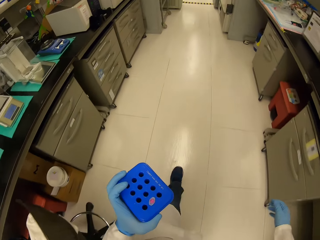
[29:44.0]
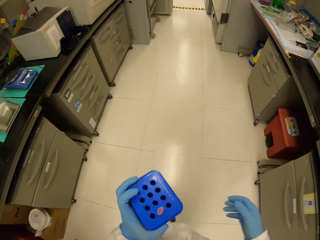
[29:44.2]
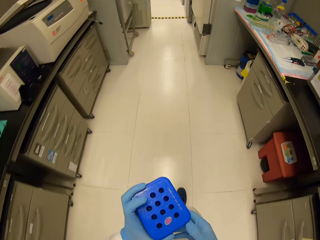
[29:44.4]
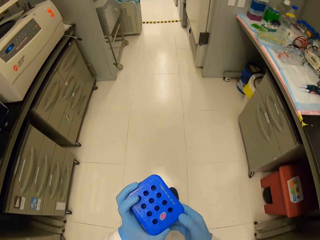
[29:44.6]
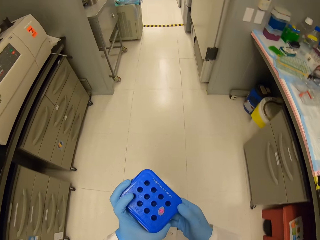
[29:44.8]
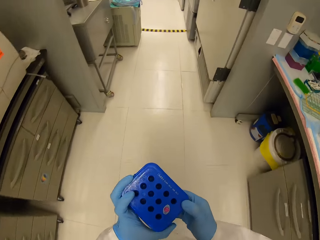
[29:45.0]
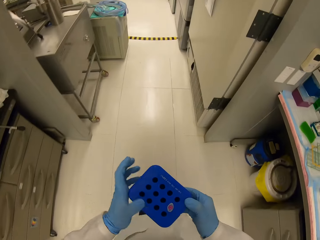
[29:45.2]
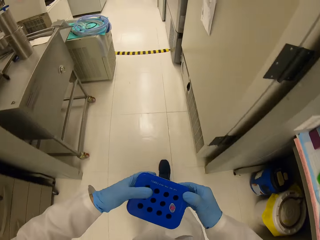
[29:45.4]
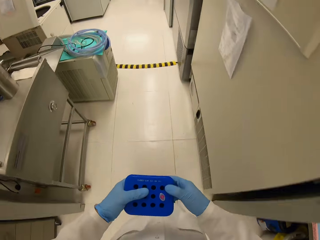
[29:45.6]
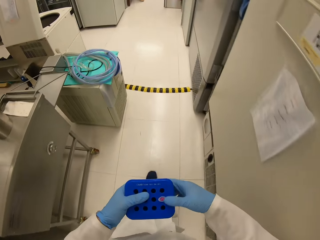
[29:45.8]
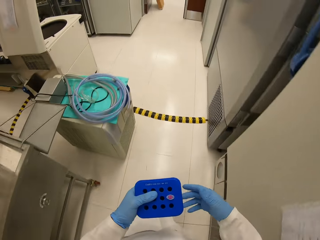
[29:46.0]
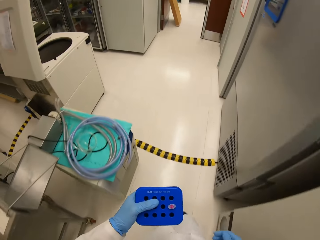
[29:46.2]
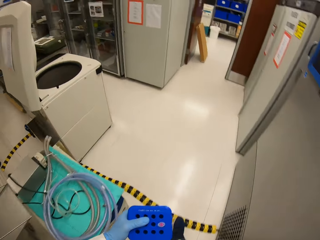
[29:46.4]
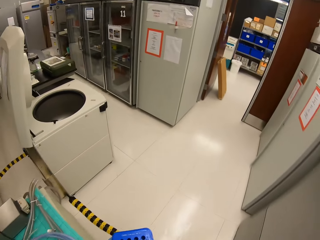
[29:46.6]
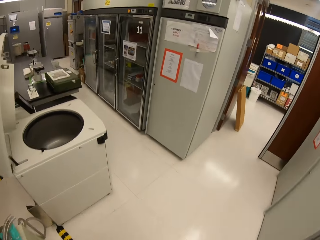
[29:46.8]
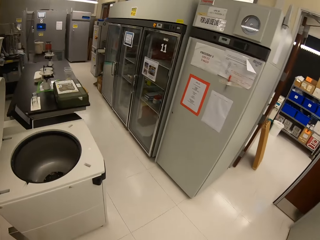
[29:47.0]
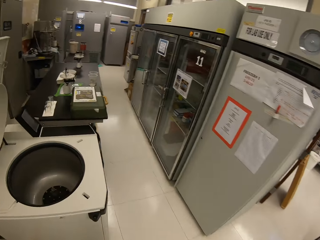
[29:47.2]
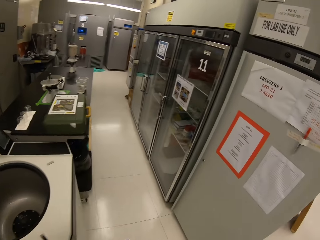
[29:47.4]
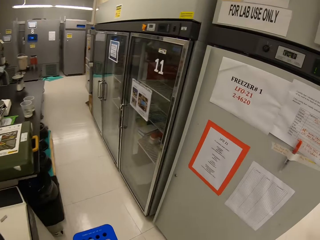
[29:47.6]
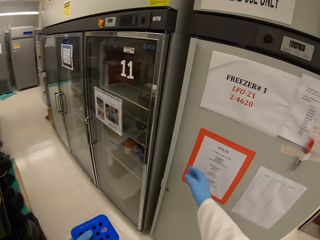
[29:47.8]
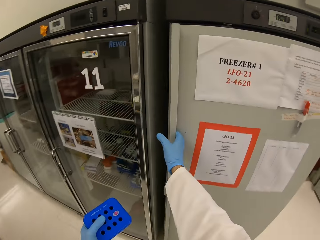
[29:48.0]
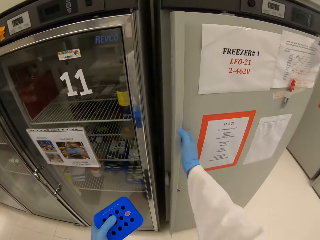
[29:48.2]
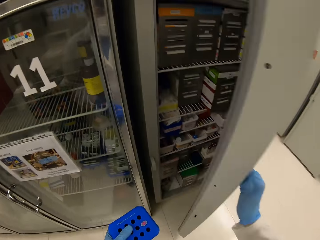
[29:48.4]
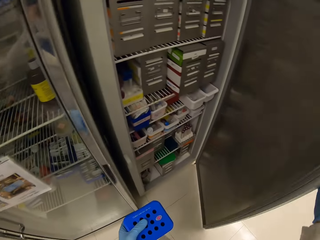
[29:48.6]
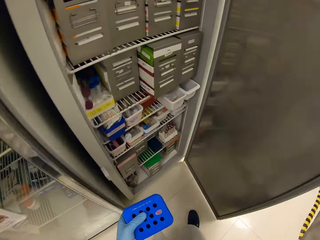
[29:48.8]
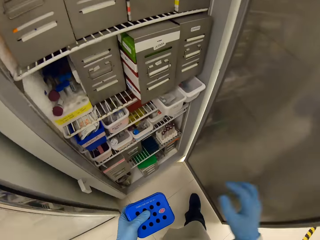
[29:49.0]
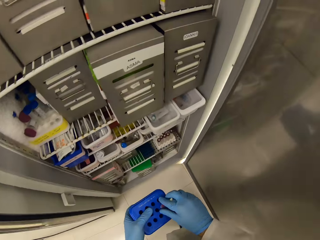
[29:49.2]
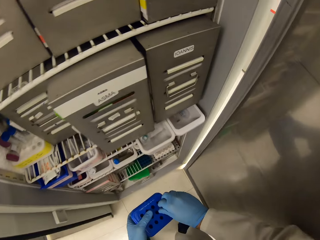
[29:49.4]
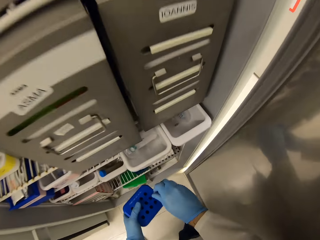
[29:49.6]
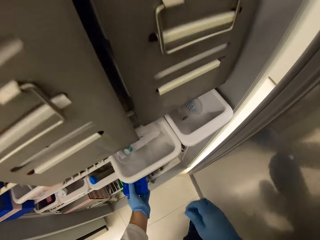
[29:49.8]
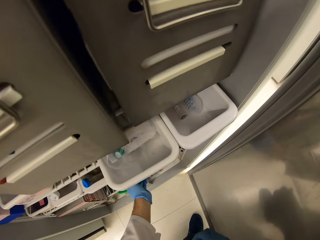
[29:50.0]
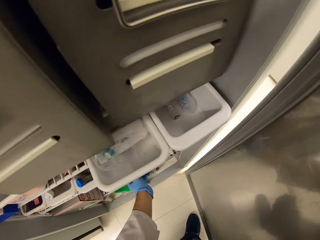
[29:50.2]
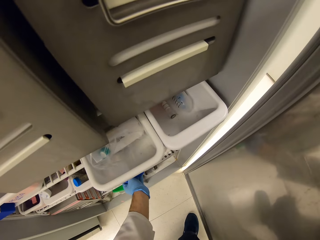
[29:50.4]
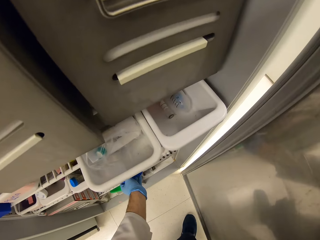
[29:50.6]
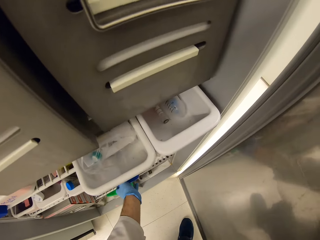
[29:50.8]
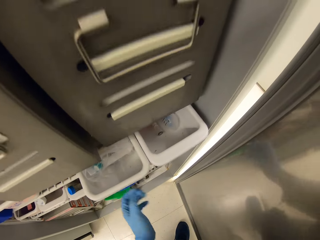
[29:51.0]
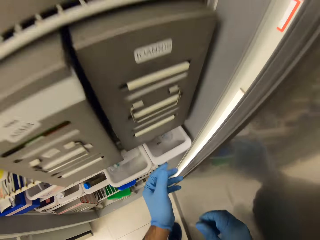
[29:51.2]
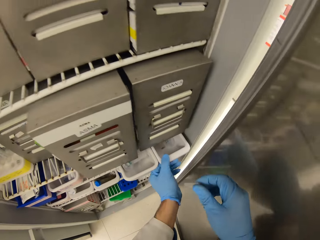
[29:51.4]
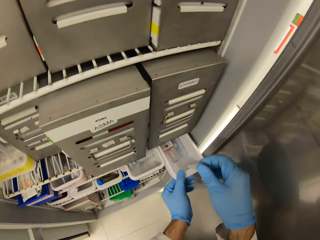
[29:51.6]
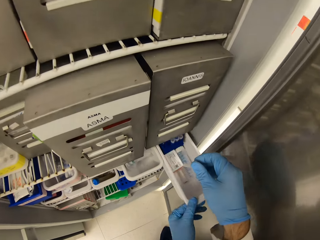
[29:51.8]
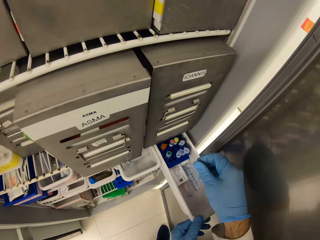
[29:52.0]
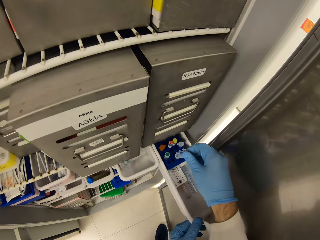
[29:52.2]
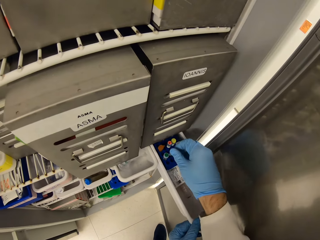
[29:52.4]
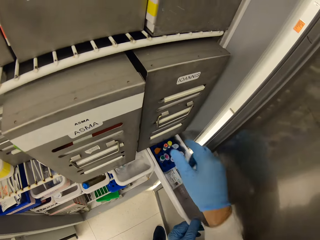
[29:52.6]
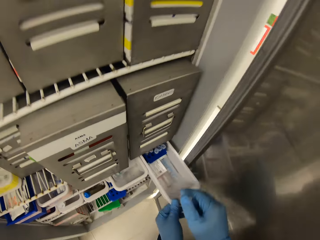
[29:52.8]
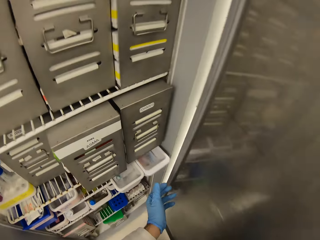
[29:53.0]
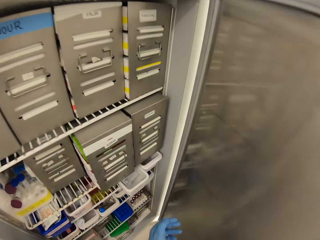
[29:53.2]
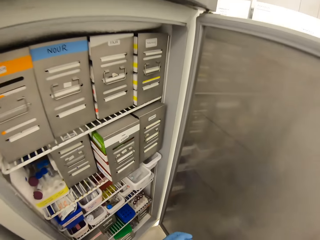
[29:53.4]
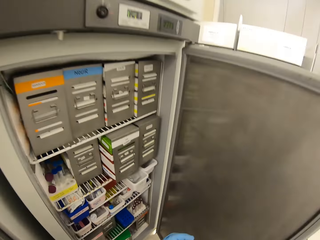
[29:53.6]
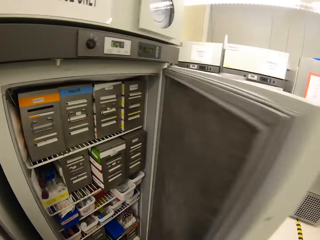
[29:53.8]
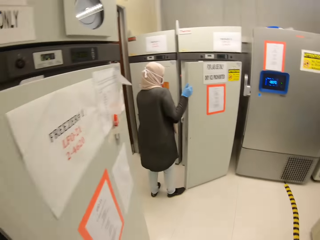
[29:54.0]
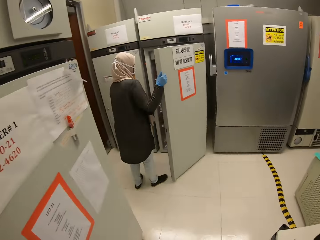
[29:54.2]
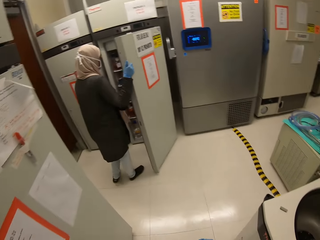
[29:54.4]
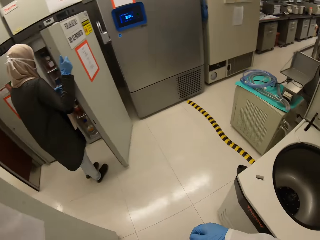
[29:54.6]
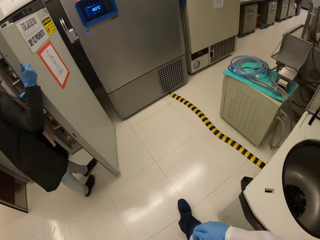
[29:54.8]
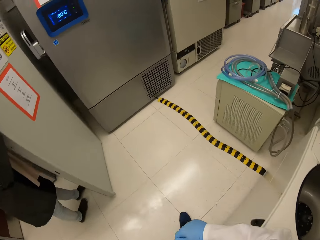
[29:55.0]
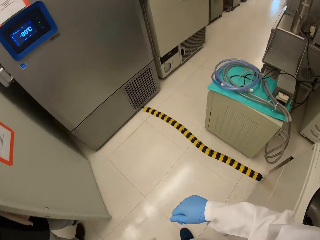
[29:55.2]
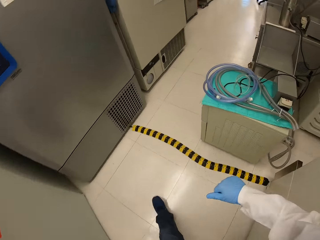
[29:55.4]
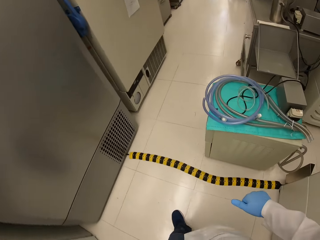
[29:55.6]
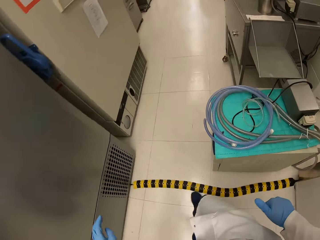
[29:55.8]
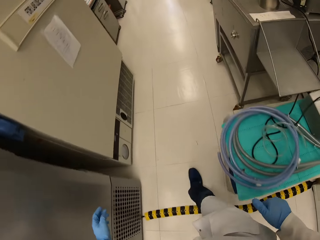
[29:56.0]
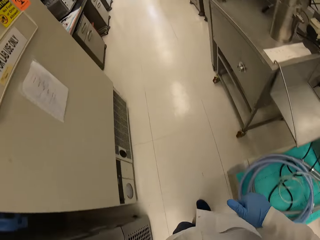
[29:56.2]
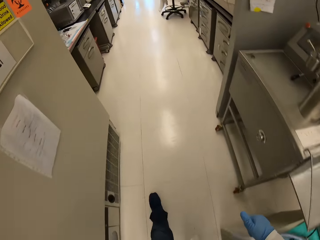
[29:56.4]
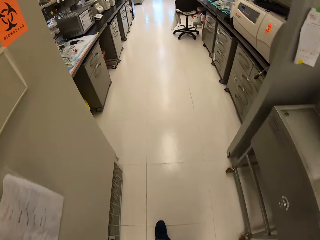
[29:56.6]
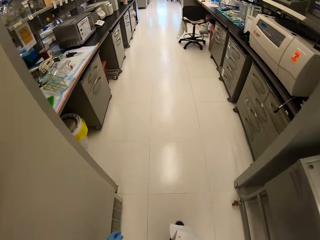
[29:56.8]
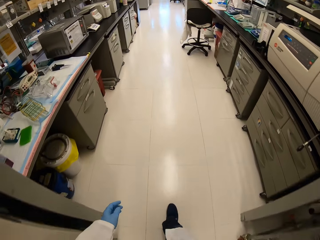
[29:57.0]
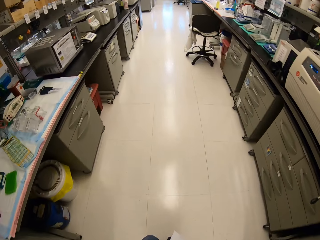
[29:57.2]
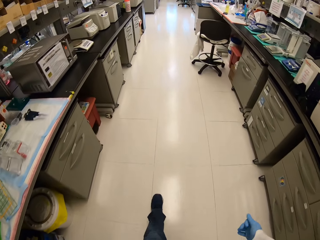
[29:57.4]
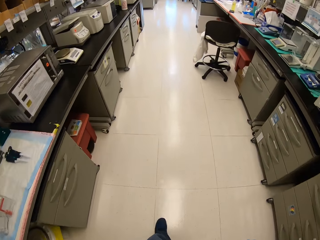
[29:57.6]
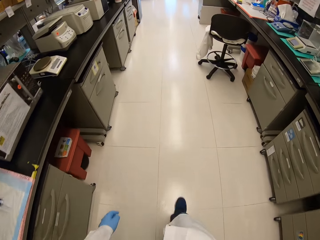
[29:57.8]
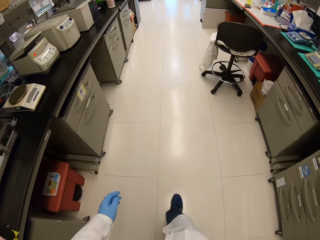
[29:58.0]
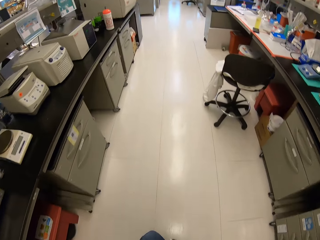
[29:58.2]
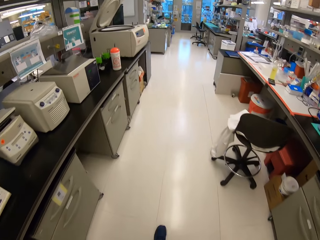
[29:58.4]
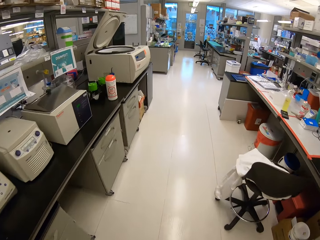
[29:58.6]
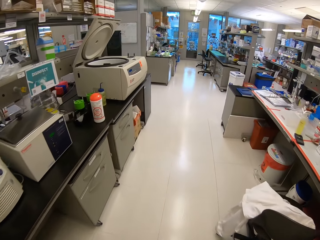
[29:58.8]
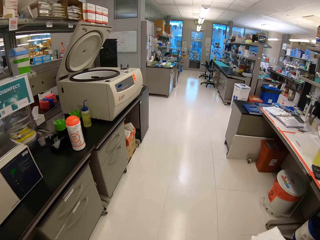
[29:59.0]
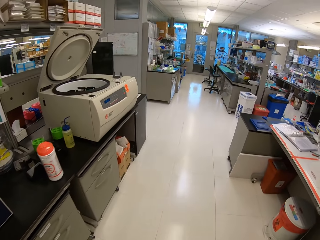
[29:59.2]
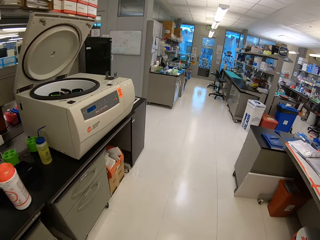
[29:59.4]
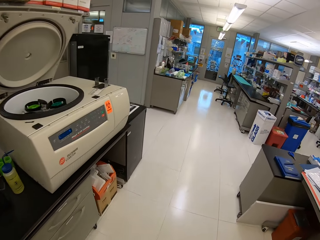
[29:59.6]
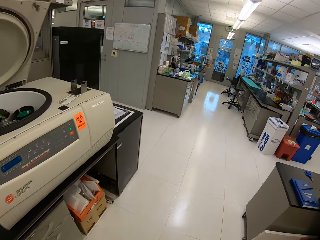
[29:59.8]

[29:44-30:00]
The camera wearer opens the freezer. They place the tube rack container in the freezer. They hold a container and return the small bottle in the container. They push the container in the freezer and close the freezer. A person opens the freezer. The camera wearer walks around.
